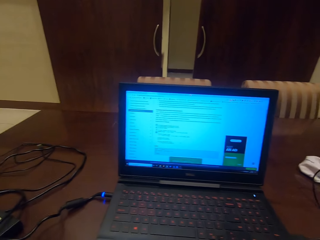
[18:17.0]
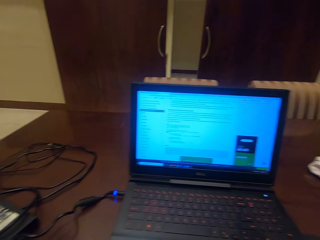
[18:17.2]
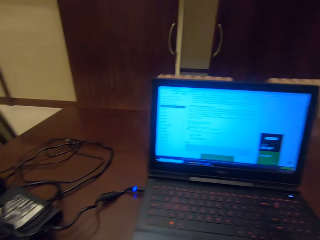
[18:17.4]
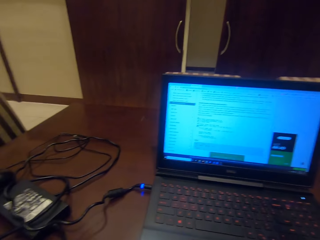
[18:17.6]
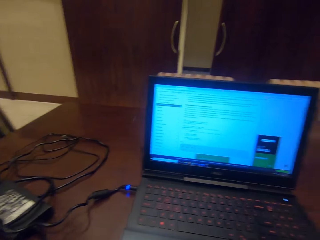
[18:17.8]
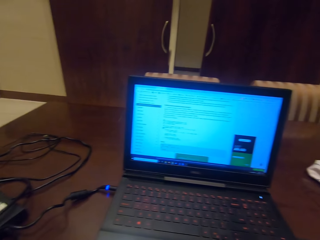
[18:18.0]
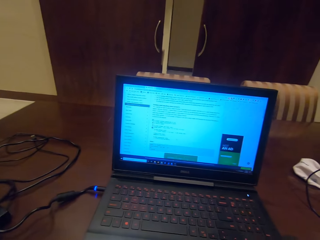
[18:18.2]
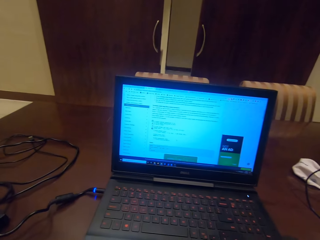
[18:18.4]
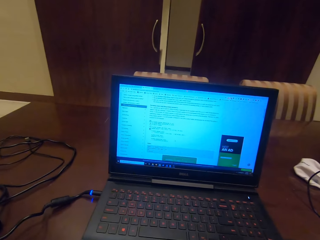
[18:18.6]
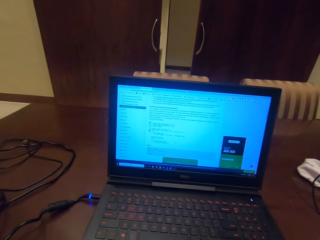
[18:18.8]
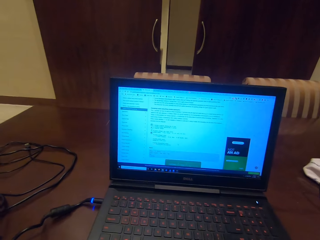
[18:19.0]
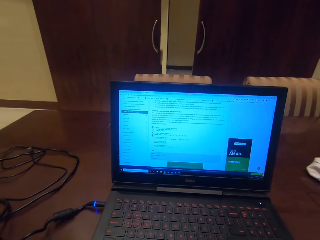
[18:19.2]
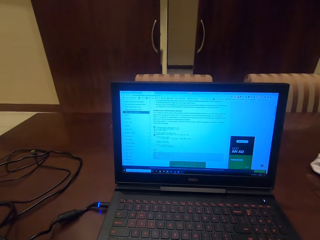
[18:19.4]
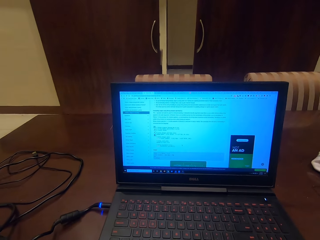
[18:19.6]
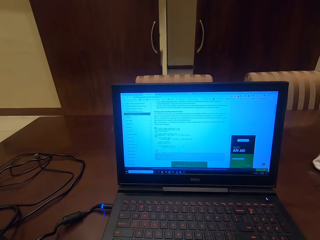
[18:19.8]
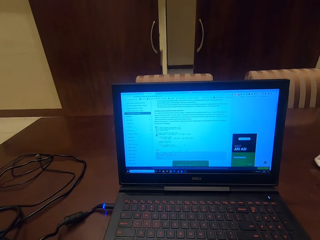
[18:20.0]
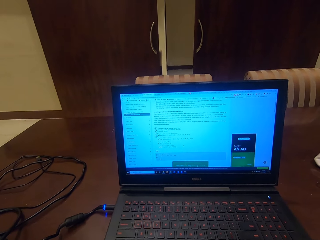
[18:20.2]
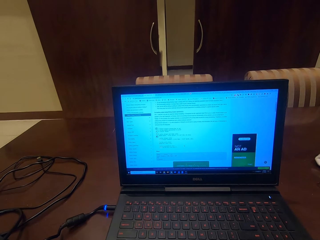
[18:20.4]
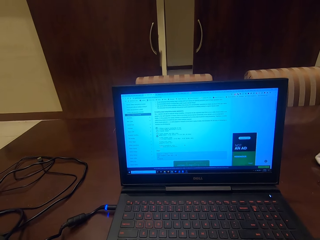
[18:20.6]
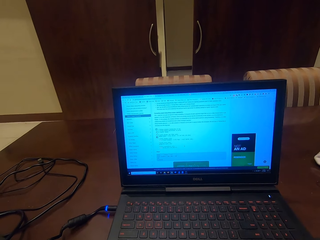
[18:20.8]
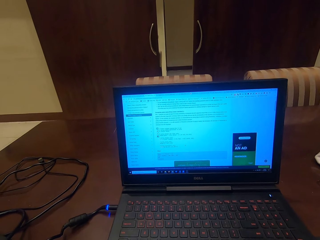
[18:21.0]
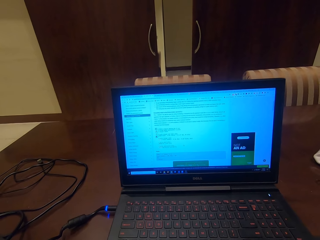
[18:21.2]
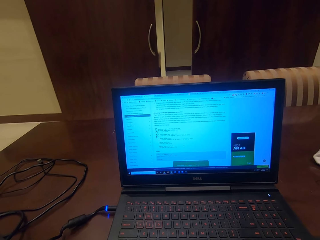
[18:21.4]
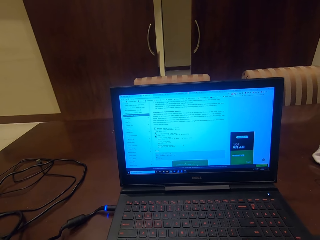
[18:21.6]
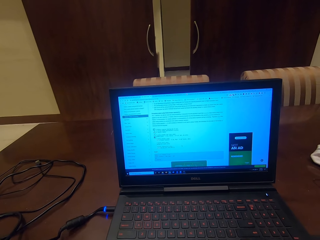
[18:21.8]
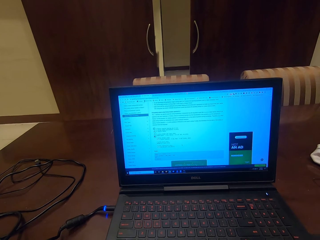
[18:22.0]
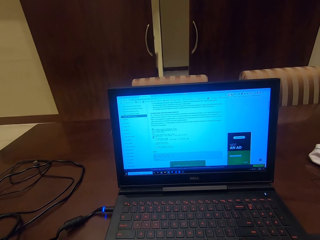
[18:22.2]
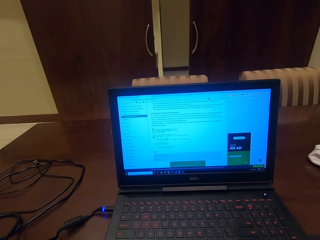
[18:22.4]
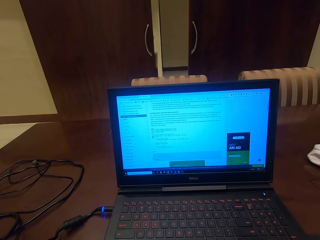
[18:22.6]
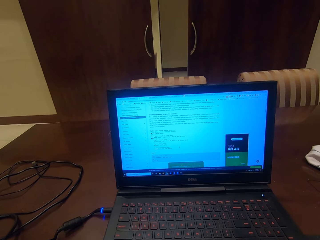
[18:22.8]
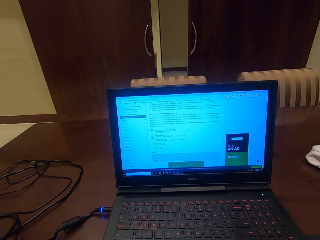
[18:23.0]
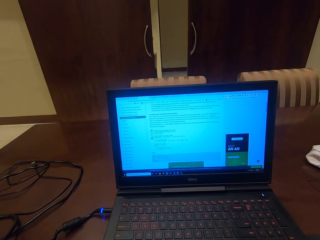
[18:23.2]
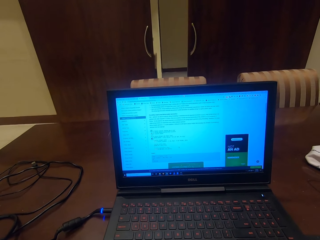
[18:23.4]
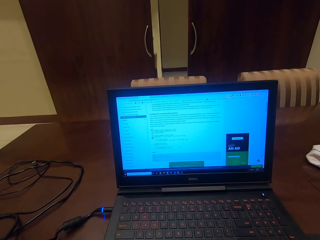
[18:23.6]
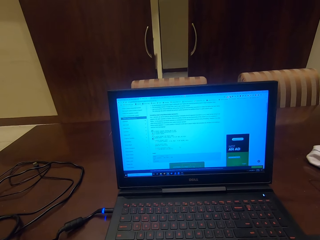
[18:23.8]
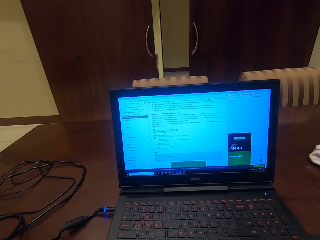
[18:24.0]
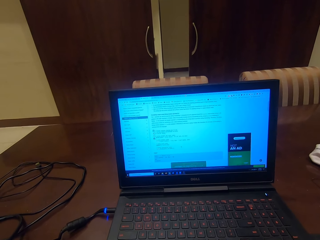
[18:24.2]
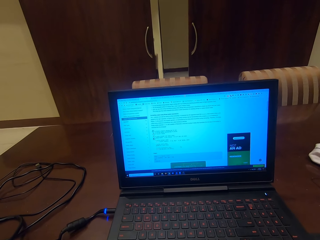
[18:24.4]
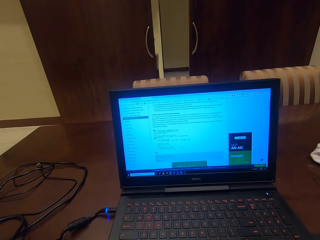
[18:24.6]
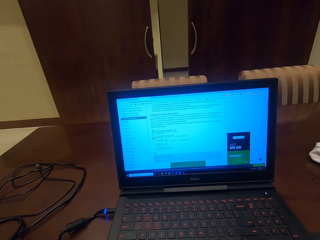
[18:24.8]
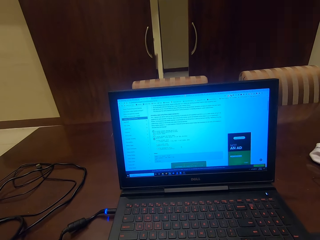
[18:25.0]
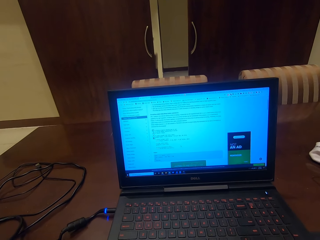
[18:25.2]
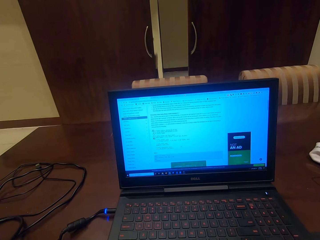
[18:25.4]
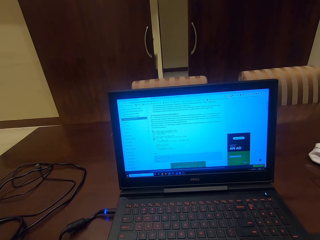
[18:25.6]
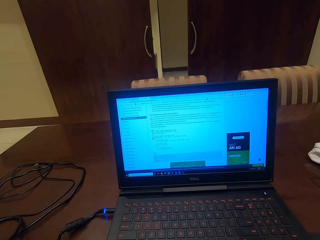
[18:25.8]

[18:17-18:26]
The camera wearer turns round. They look at the screen.

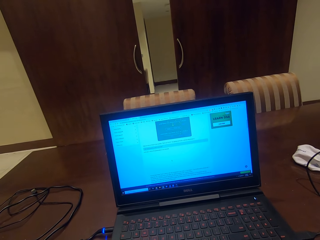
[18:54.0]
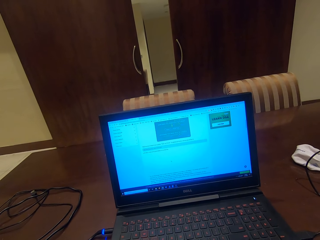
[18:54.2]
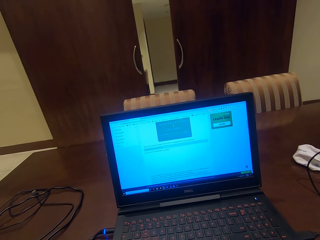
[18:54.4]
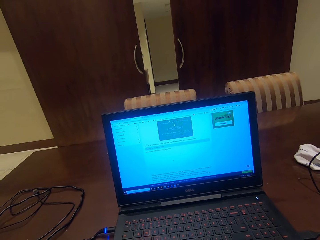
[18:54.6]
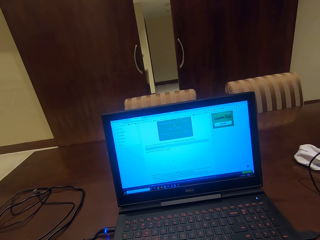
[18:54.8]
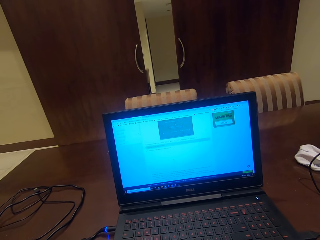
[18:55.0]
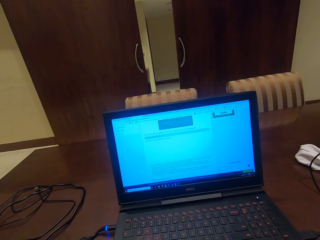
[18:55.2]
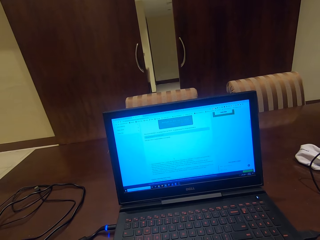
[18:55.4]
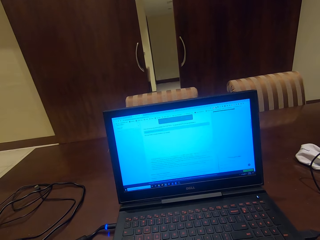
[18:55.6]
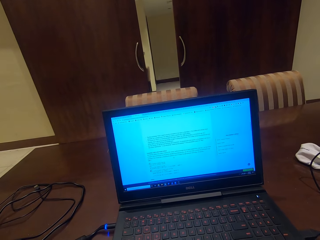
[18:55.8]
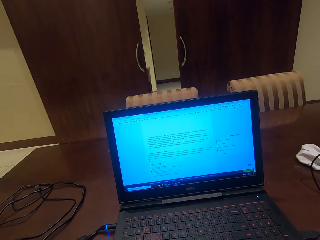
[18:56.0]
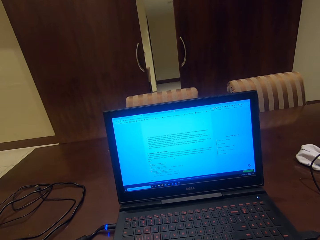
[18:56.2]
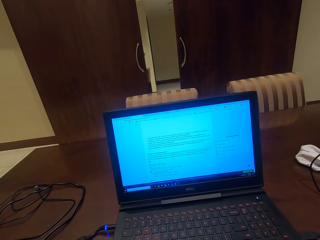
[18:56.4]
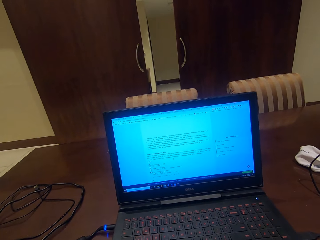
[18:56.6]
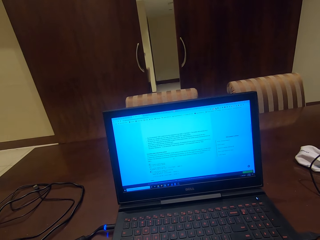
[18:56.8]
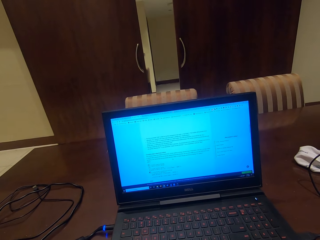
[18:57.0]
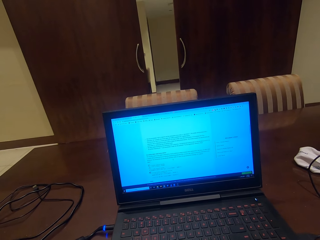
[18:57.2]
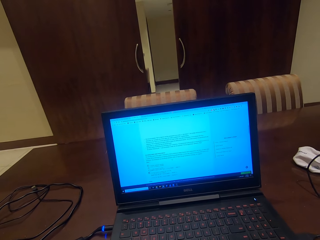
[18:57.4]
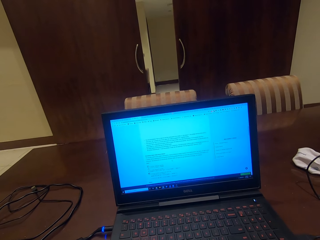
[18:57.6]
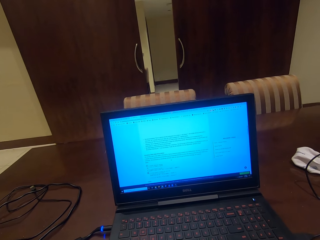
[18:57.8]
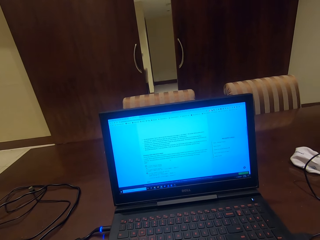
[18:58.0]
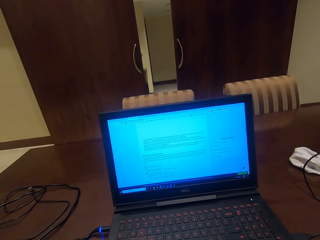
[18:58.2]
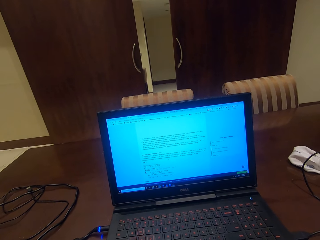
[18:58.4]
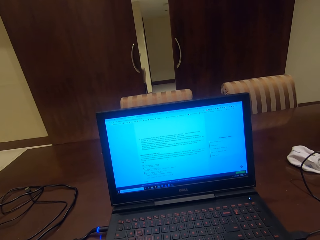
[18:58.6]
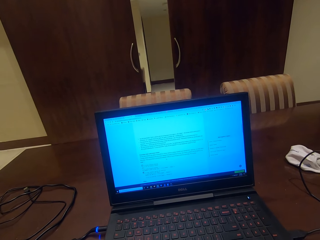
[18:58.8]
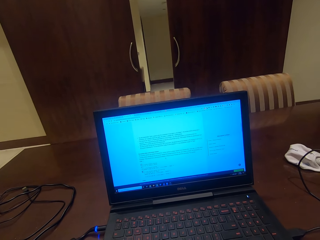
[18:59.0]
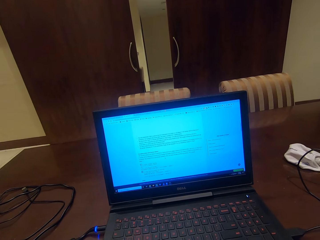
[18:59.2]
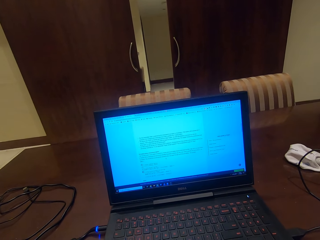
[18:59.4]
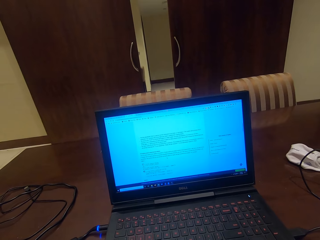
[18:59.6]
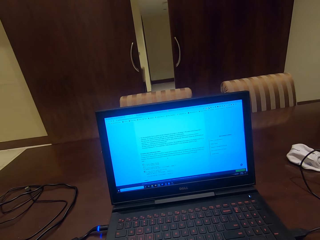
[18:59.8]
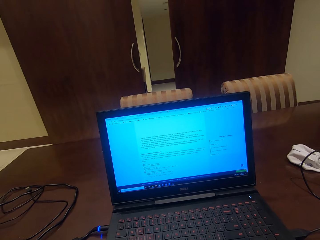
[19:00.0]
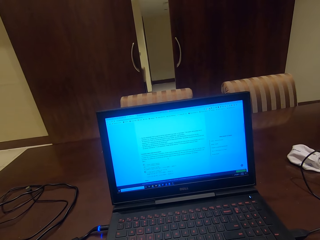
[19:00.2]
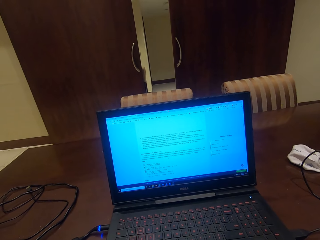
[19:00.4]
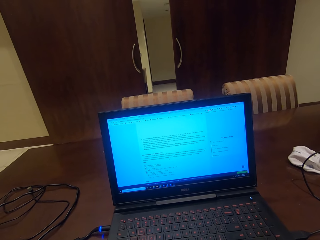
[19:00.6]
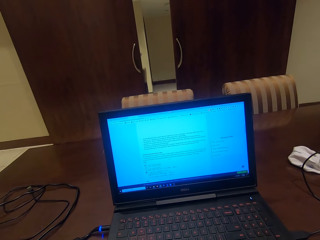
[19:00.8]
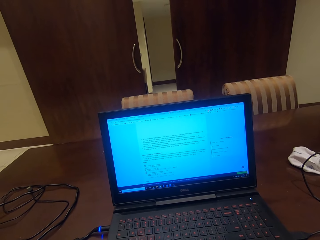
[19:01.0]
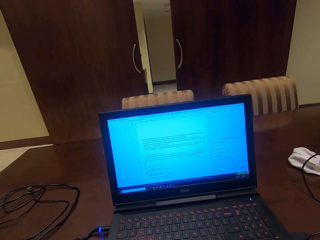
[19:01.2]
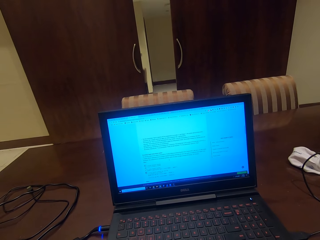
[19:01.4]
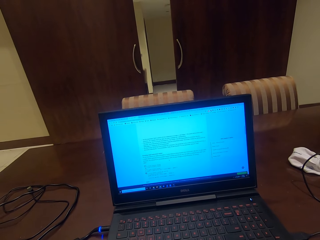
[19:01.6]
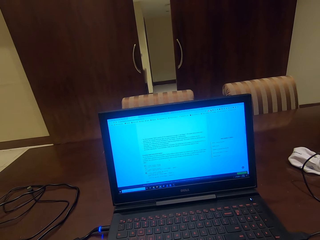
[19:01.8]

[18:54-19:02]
The camera wearer operates the laptop. They look at the screen.

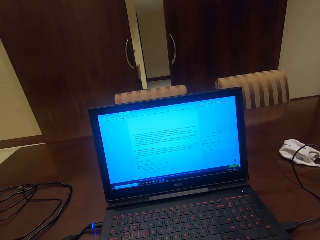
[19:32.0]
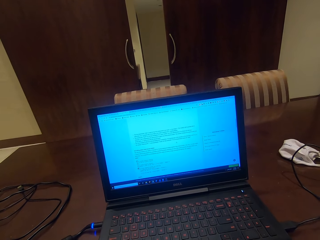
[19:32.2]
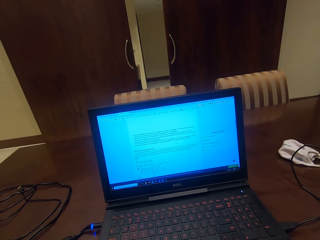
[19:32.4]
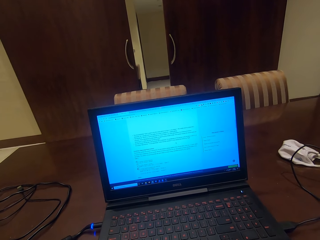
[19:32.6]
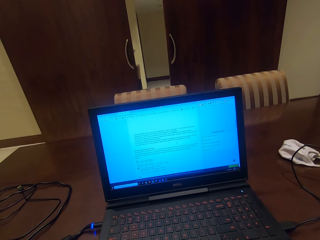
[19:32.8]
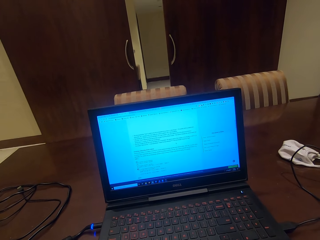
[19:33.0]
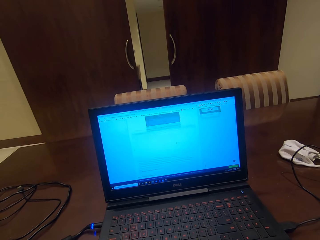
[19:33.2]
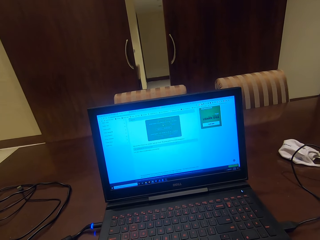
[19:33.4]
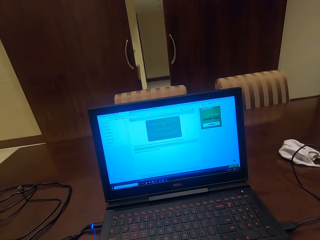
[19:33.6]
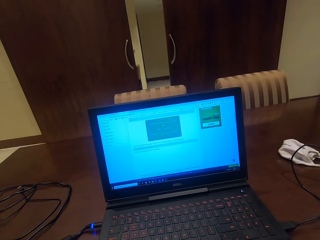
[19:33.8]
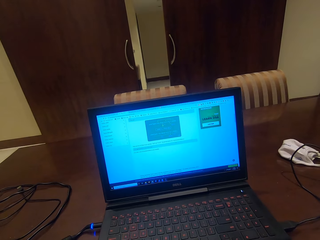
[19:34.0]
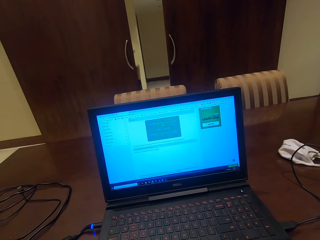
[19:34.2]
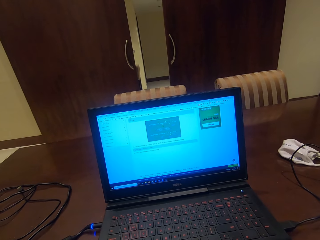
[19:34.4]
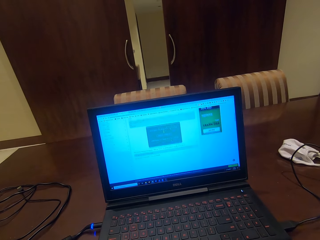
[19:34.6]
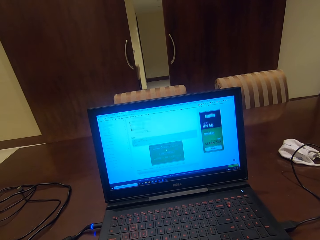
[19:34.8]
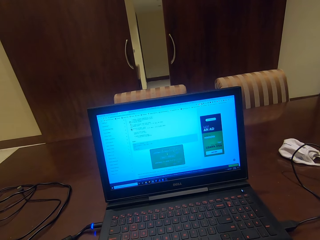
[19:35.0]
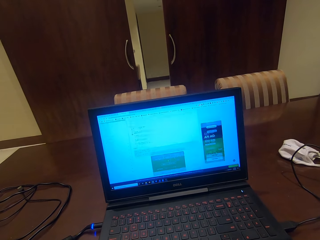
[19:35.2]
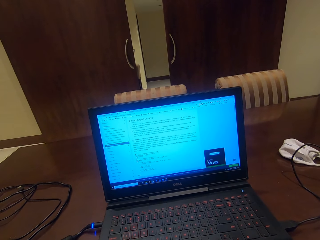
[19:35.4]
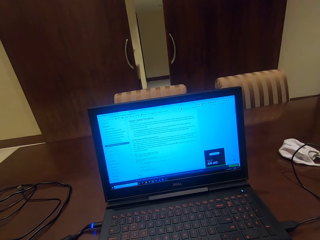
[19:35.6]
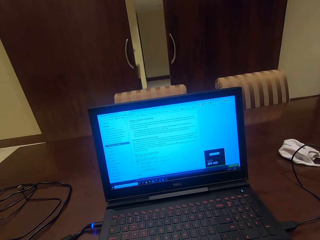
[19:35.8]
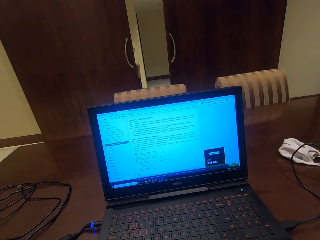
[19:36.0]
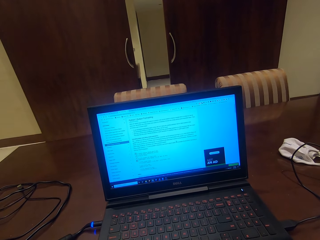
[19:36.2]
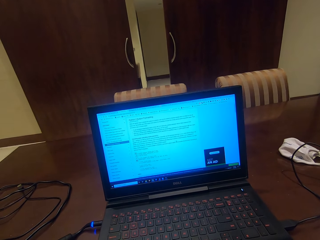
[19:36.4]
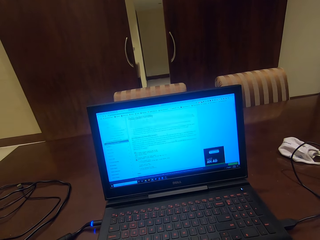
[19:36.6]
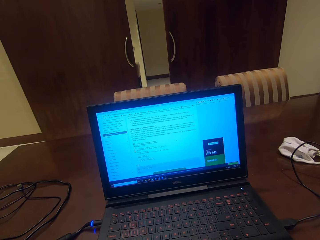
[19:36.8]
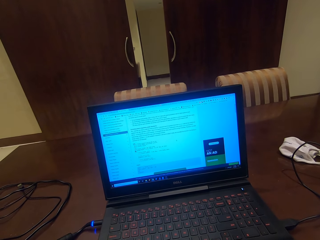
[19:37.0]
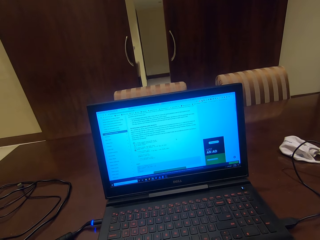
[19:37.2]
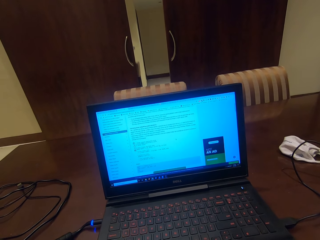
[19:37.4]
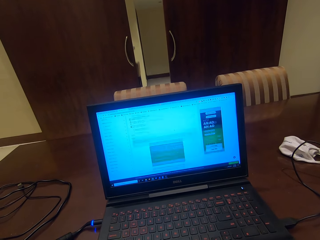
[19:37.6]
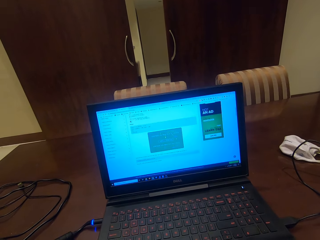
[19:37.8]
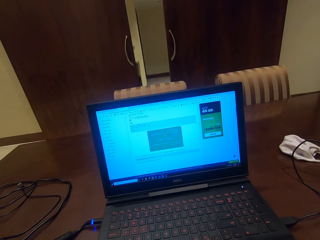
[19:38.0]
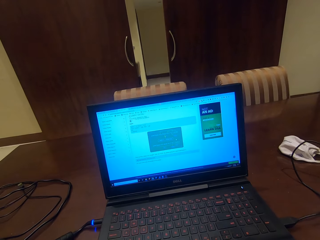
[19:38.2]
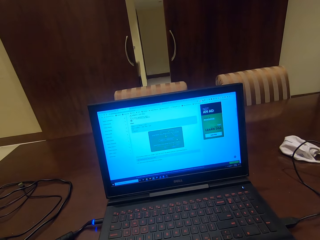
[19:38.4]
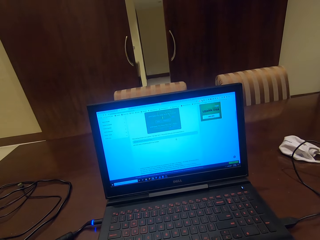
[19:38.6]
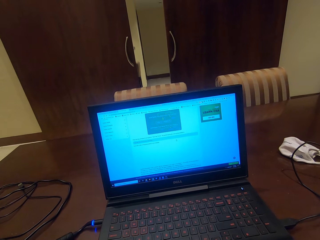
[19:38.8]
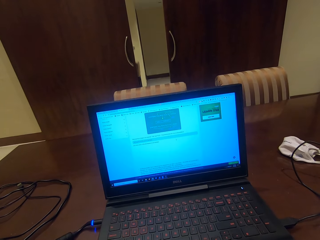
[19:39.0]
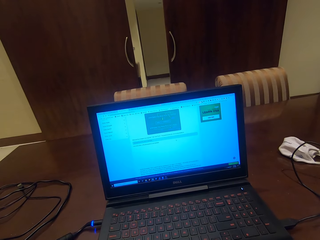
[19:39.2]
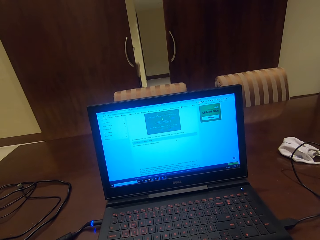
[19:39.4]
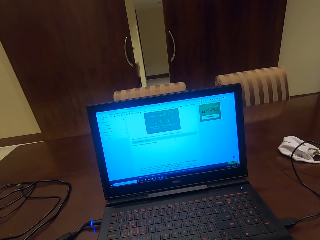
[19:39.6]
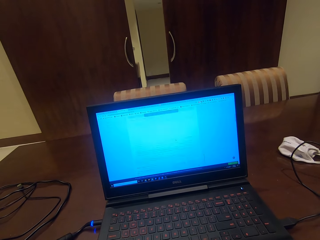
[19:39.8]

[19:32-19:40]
The camera wearer operates the laptop.
